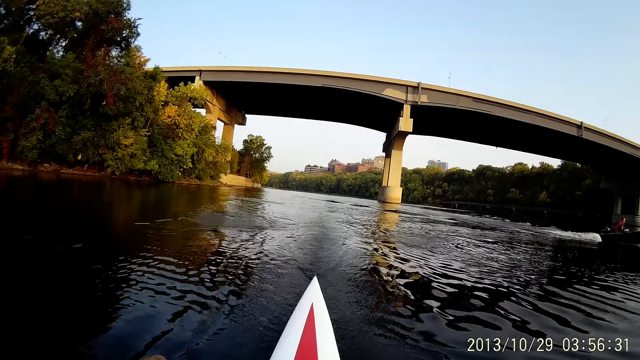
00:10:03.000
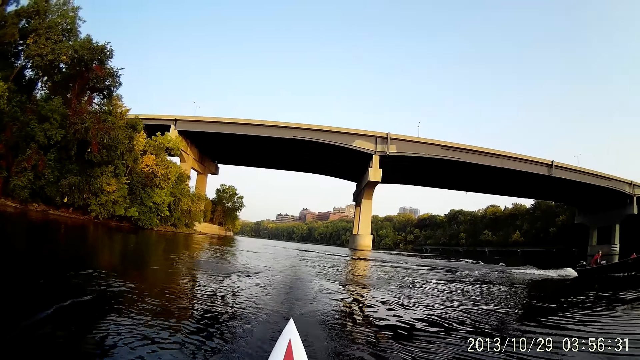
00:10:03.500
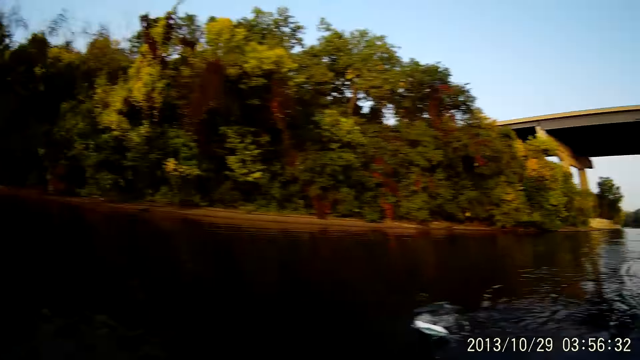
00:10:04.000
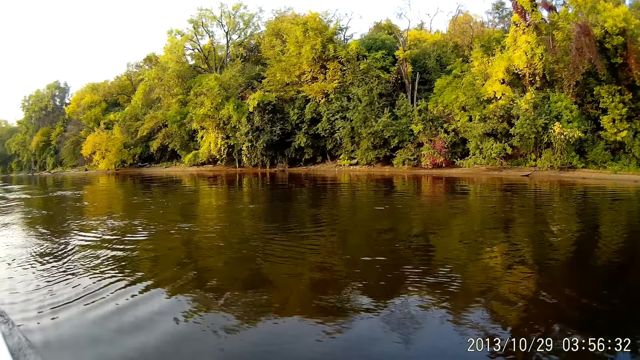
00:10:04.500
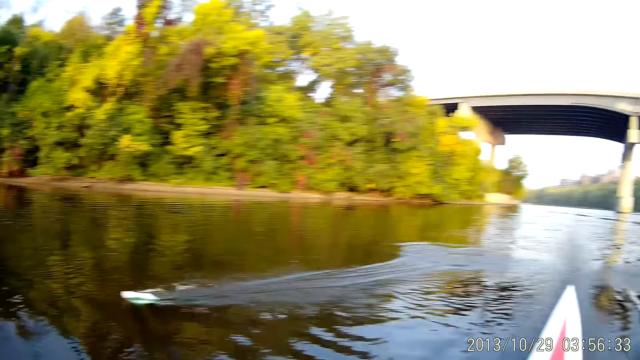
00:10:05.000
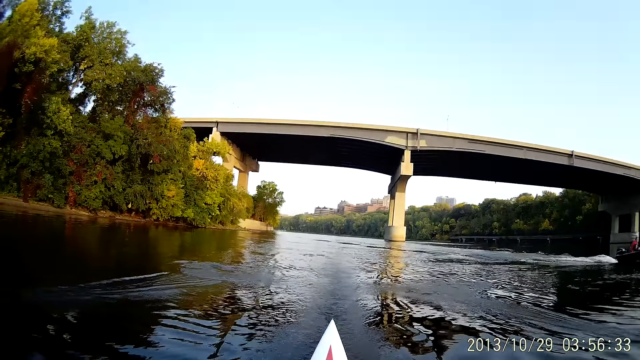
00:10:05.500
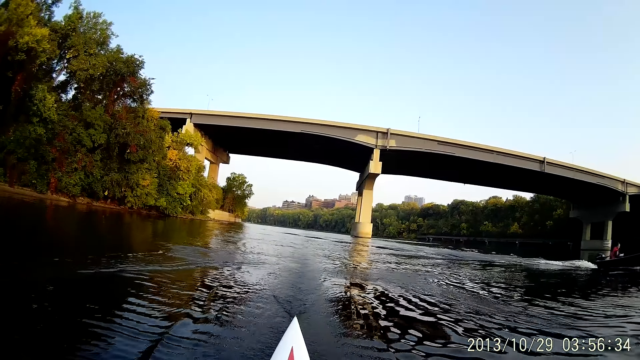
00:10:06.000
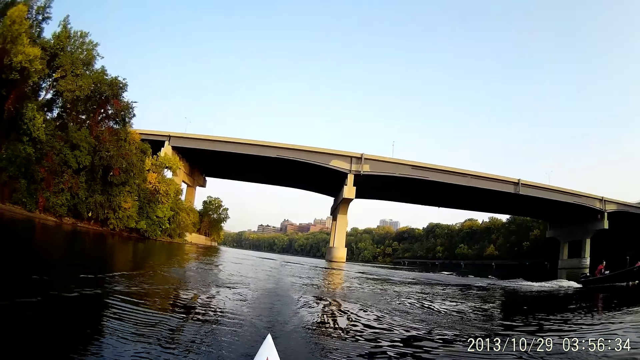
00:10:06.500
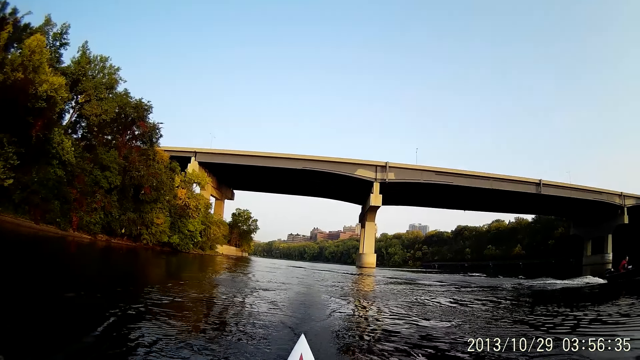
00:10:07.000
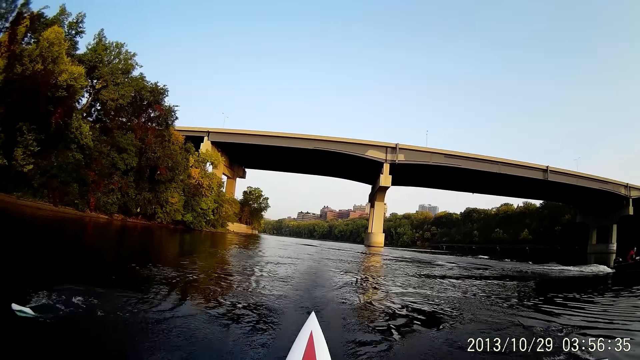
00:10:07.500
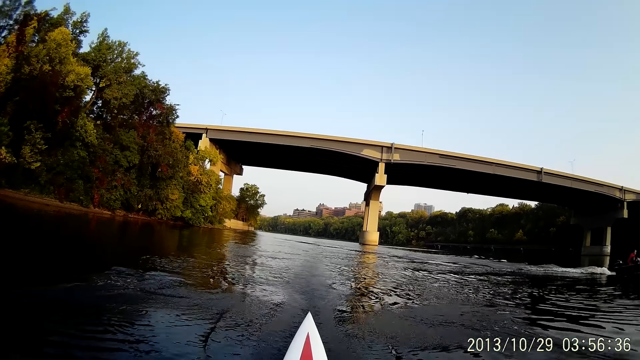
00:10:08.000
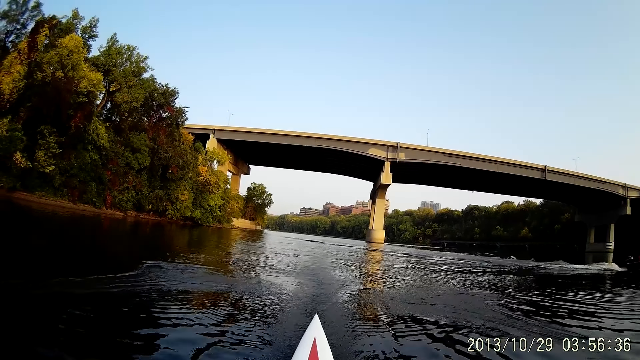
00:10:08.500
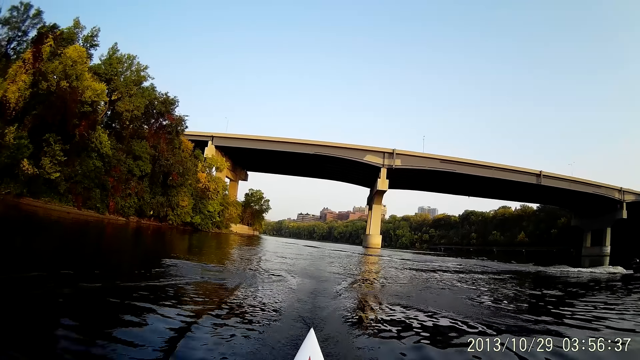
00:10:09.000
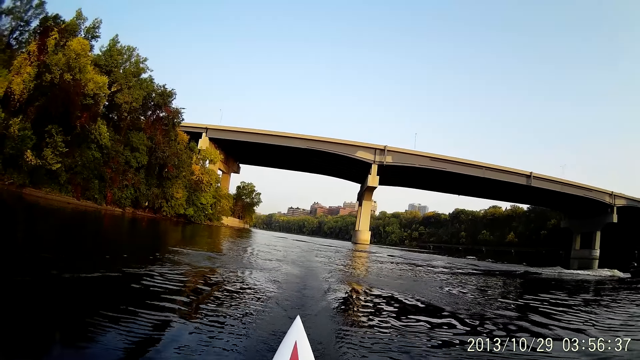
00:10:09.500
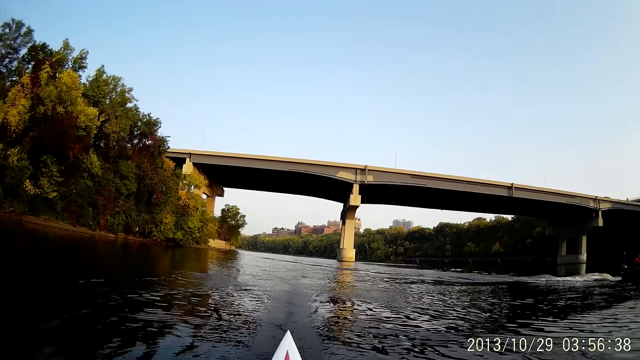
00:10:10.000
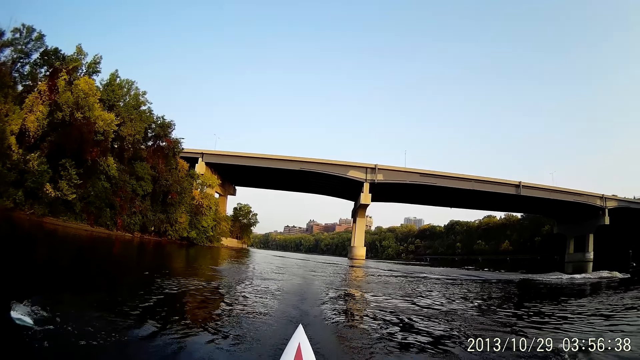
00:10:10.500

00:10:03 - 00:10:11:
The camera wearer looks around. They ride with a boat on water. They row the boat on the sea water.

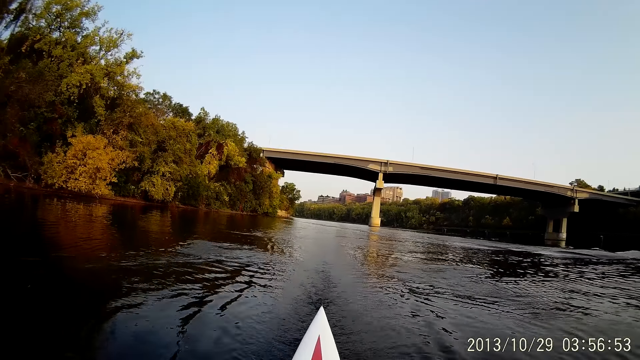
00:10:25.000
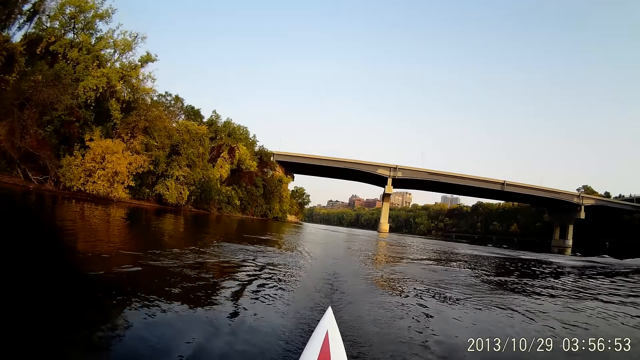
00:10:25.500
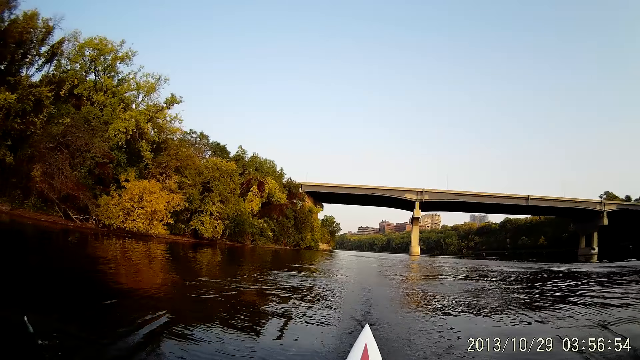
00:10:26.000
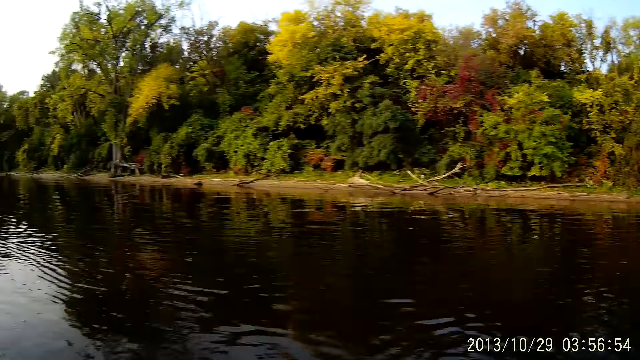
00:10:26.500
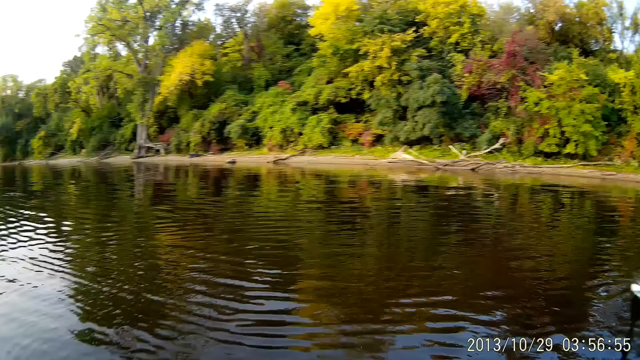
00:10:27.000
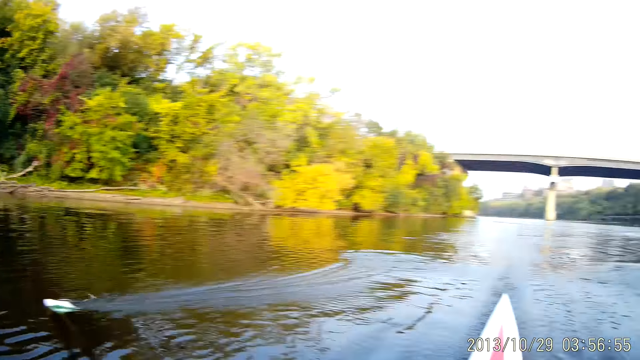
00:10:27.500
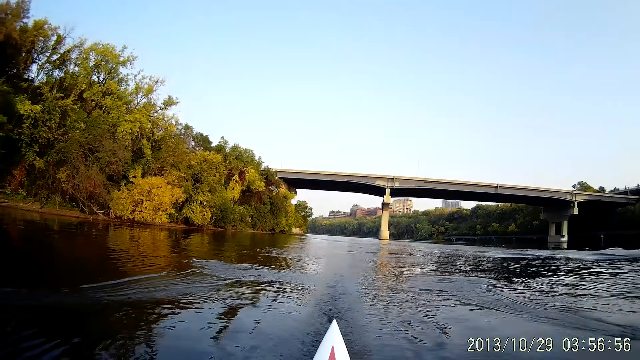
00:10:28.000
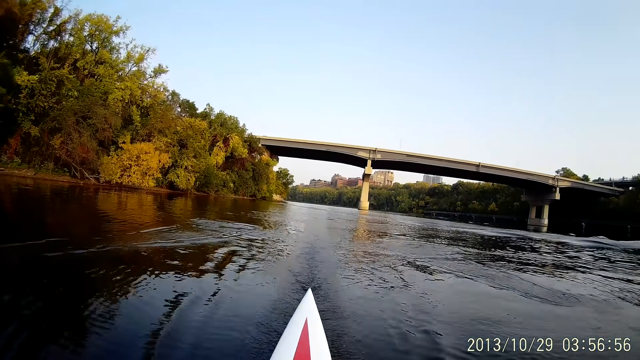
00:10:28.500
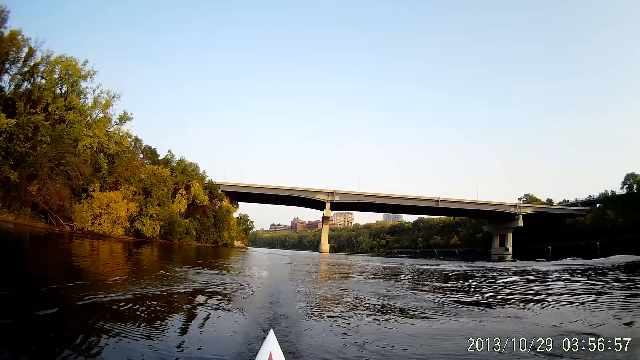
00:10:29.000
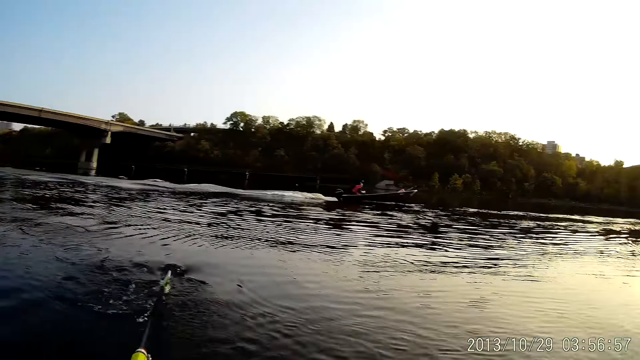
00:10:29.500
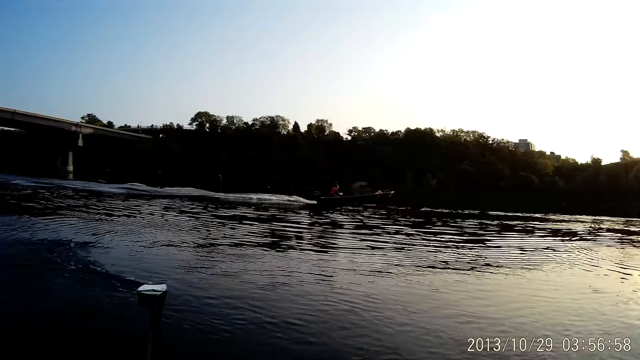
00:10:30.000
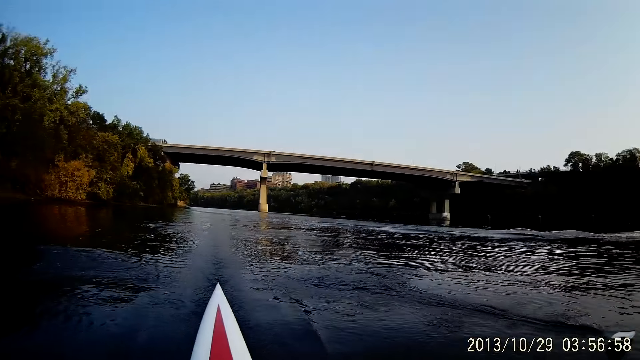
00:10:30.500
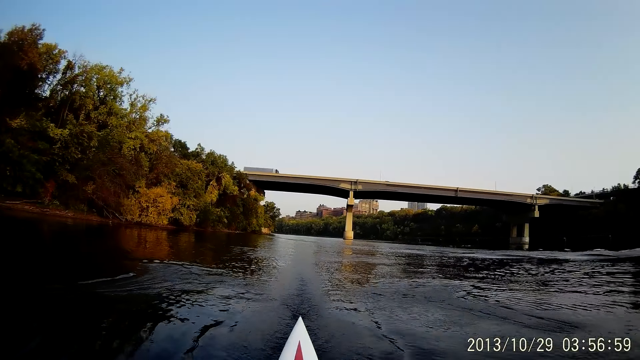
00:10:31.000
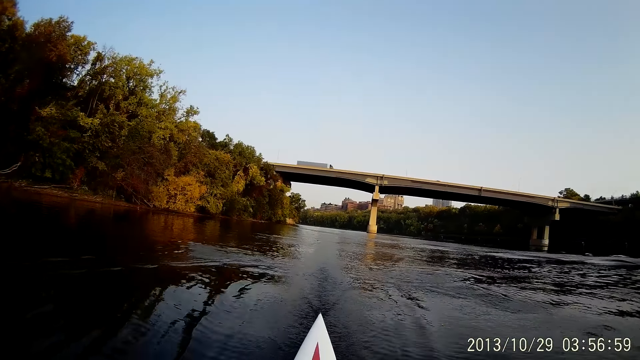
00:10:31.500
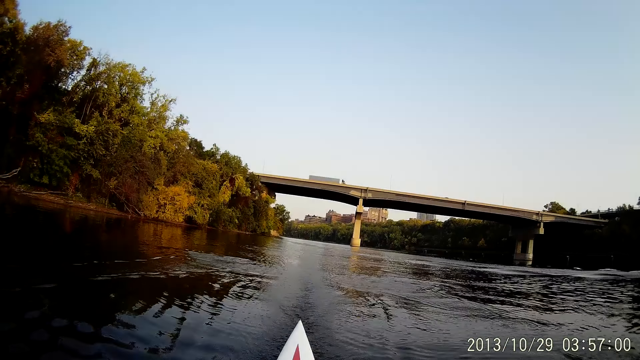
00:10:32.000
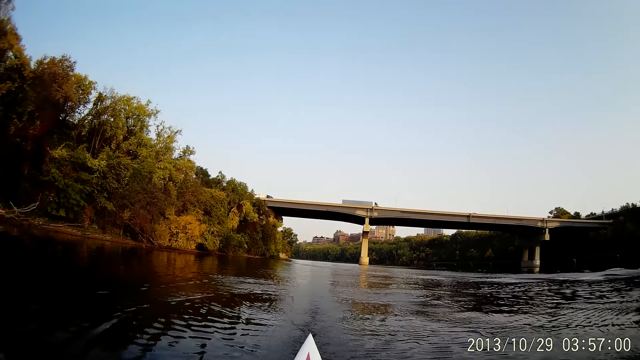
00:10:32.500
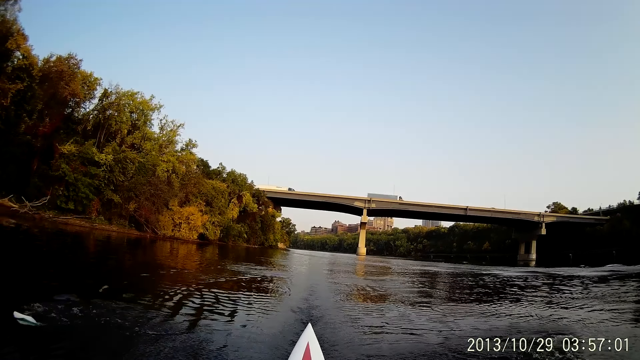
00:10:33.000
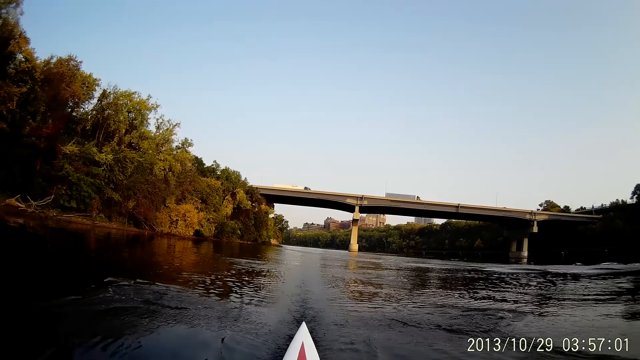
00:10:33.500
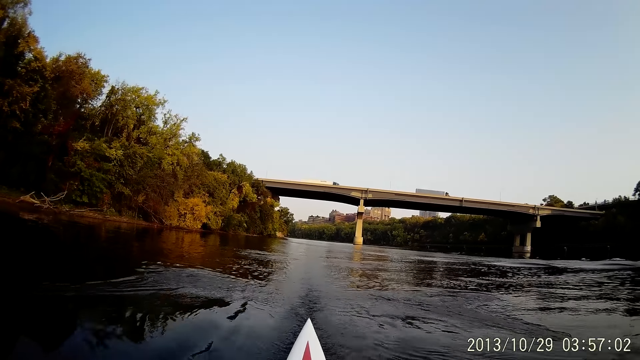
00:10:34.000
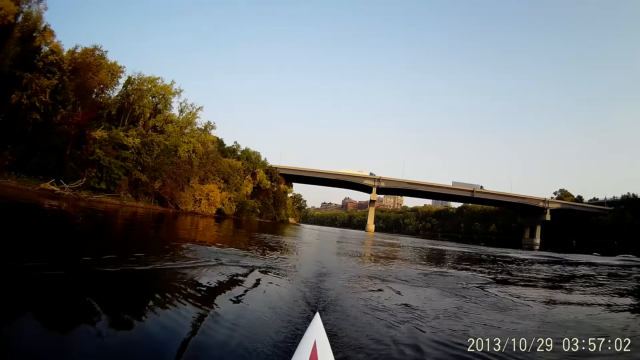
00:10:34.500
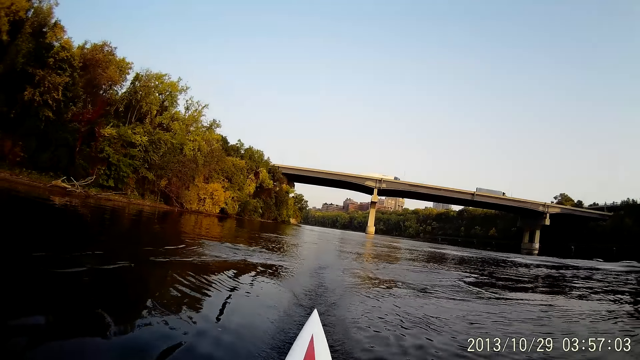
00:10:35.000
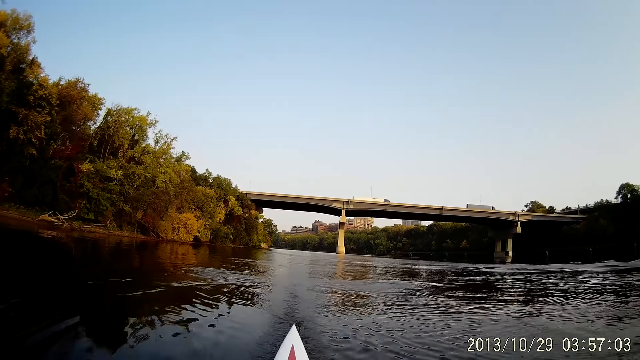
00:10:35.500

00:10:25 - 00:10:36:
The camera wearer looks around. They ride with a boat on water. They row the boat on the sea water. They look around. They row the boat on the sea water.

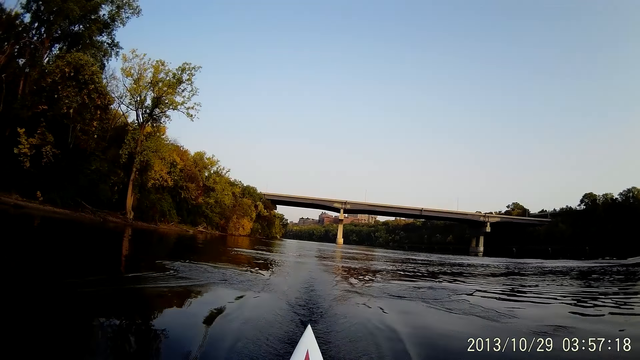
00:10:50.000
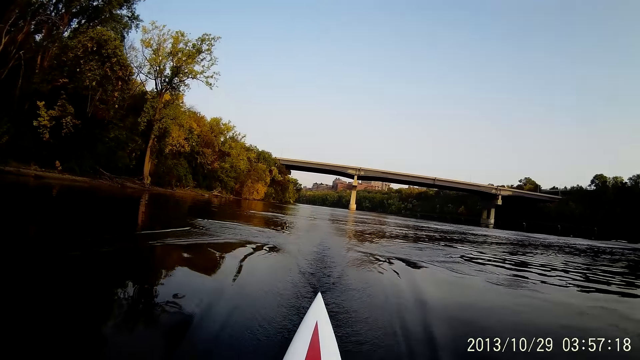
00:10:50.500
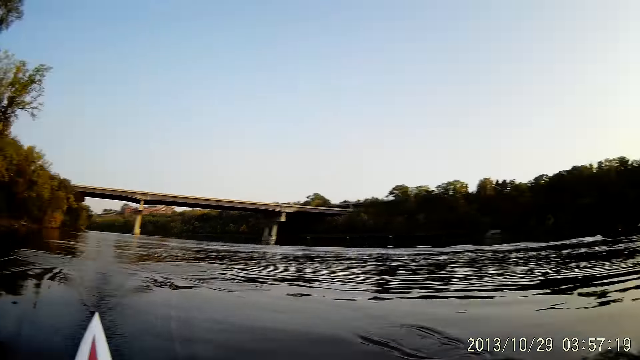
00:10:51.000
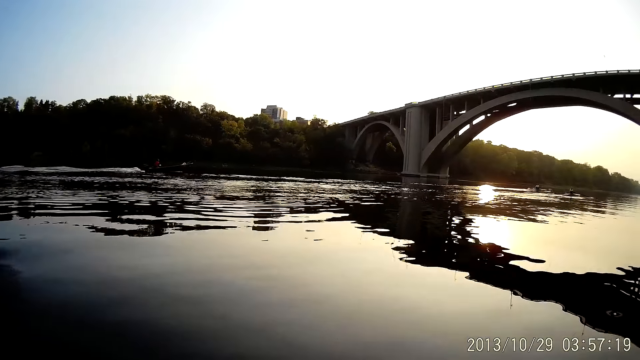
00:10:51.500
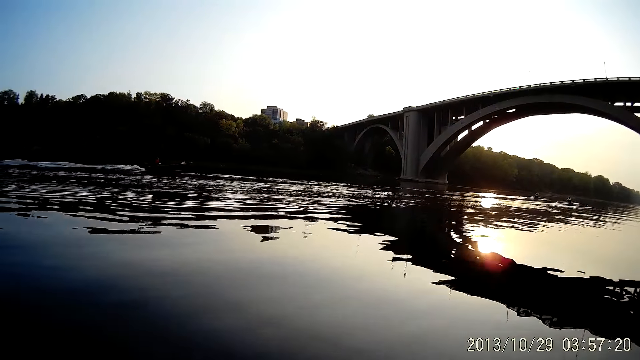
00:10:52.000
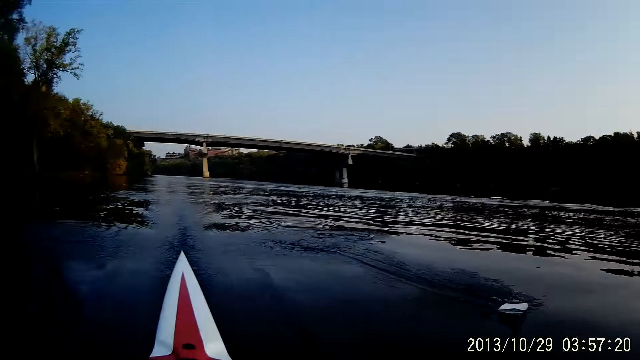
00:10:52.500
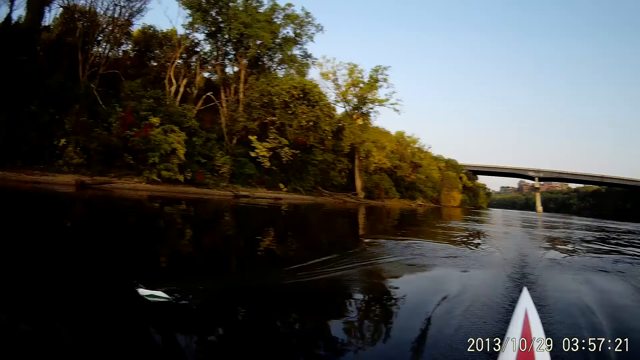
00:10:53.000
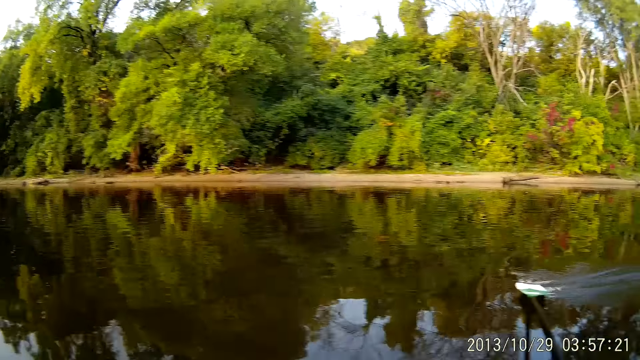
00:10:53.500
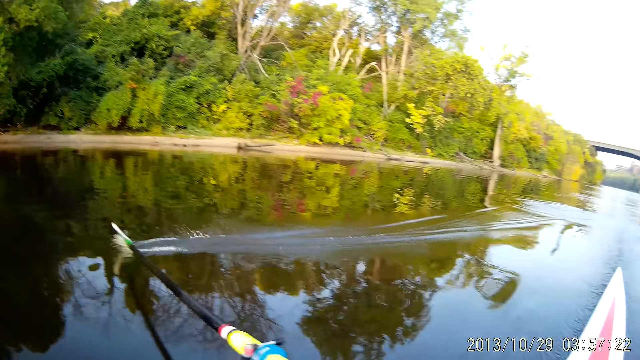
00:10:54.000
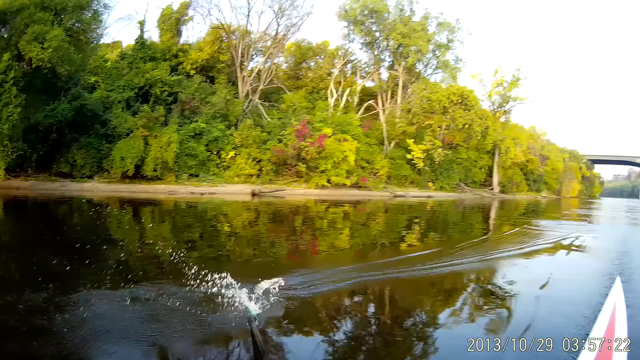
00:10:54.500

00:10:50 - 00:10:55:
The camera wearer looks around. They row a boat on the sea water. They ride with the boat on water.
